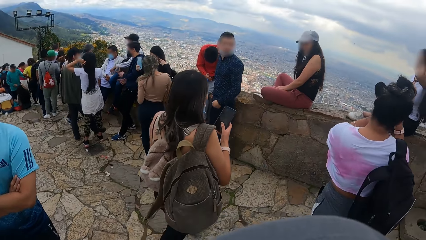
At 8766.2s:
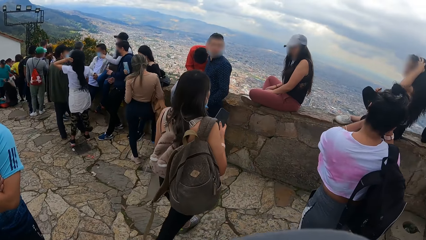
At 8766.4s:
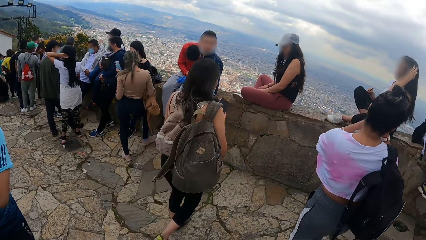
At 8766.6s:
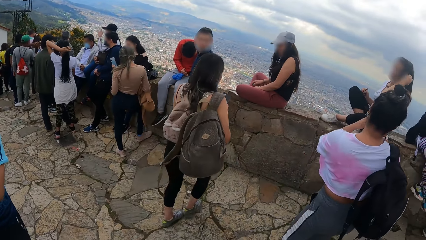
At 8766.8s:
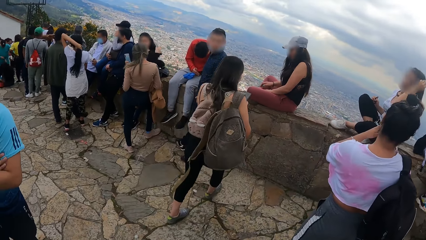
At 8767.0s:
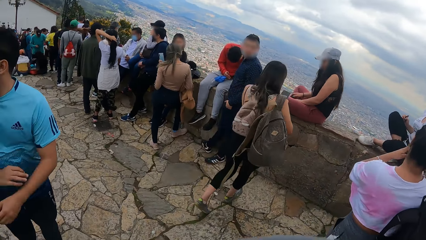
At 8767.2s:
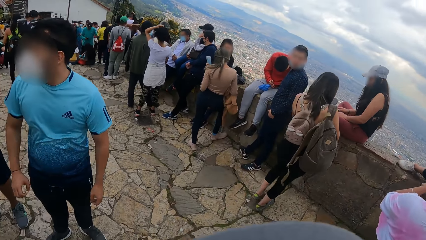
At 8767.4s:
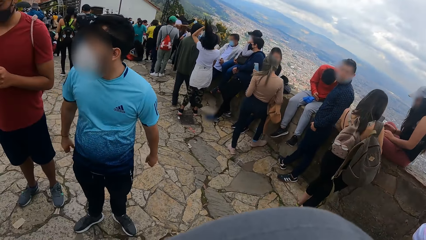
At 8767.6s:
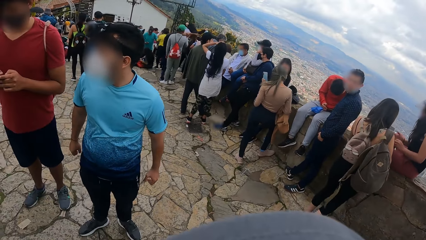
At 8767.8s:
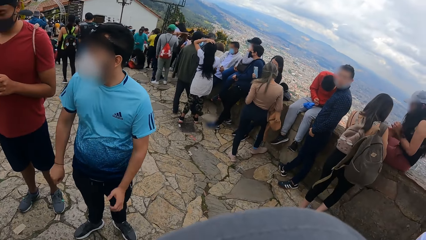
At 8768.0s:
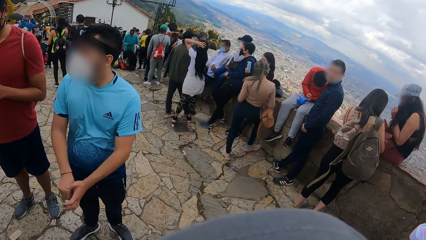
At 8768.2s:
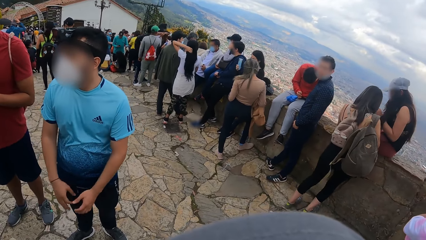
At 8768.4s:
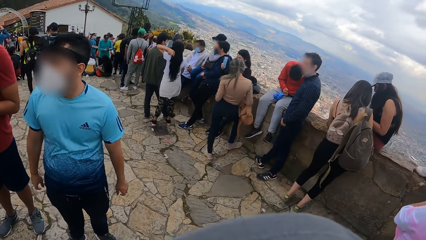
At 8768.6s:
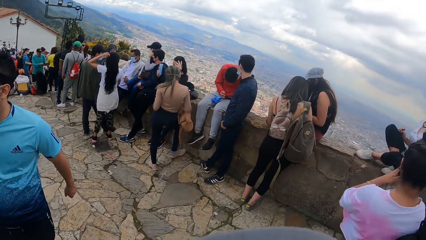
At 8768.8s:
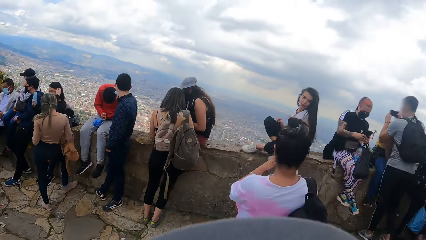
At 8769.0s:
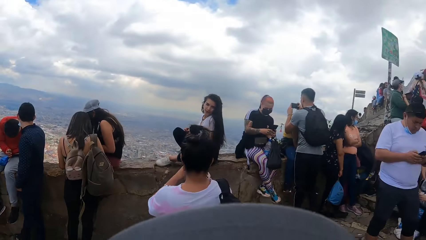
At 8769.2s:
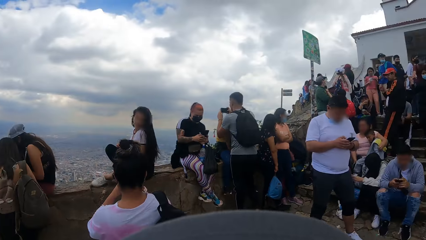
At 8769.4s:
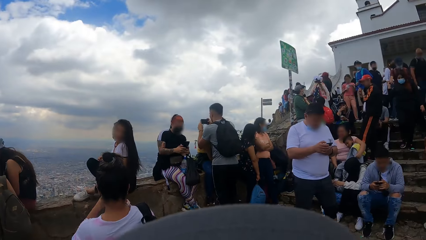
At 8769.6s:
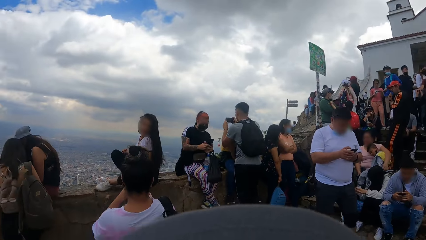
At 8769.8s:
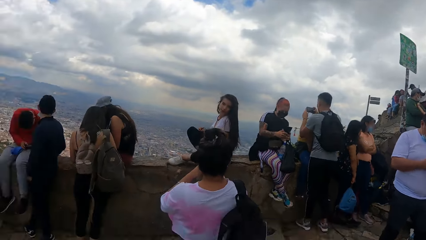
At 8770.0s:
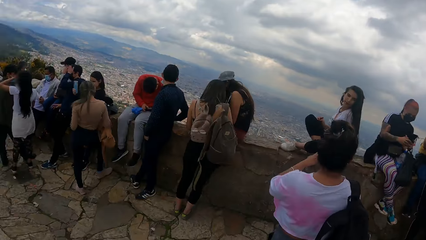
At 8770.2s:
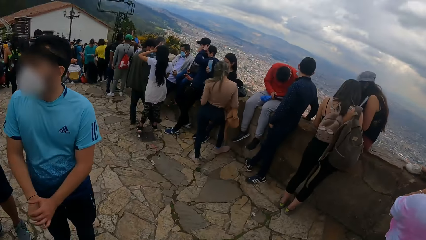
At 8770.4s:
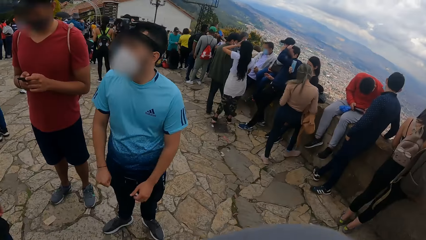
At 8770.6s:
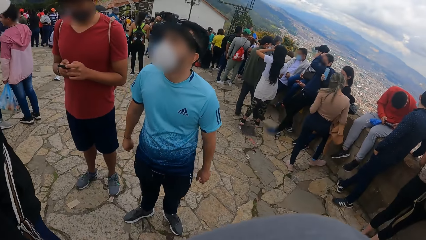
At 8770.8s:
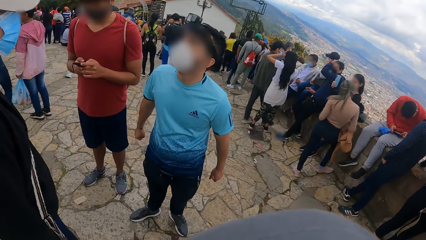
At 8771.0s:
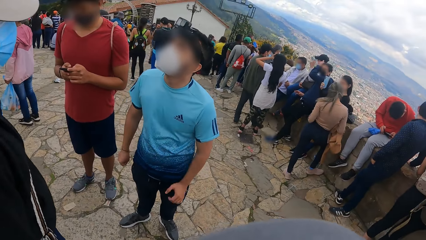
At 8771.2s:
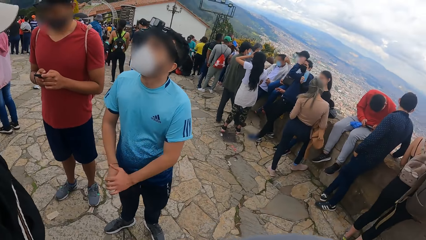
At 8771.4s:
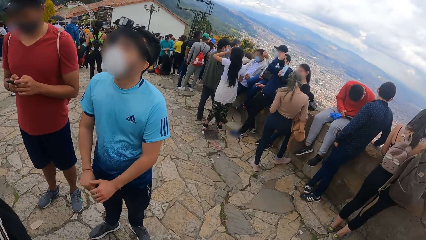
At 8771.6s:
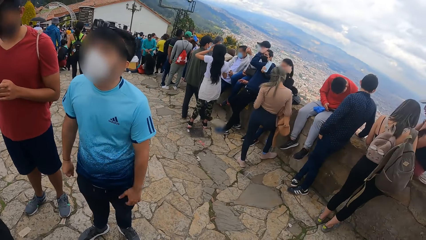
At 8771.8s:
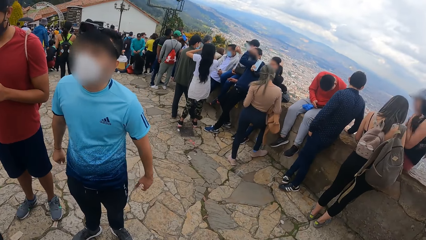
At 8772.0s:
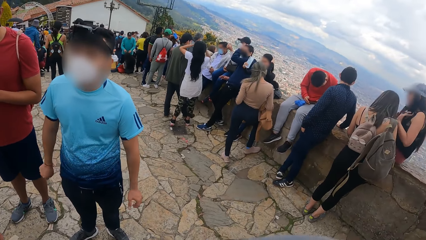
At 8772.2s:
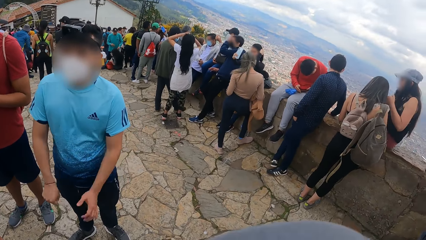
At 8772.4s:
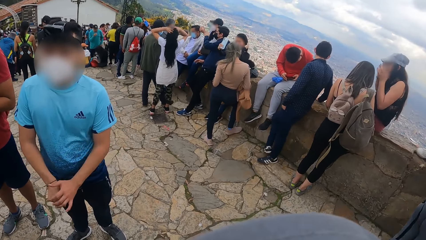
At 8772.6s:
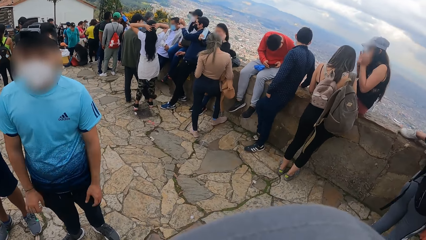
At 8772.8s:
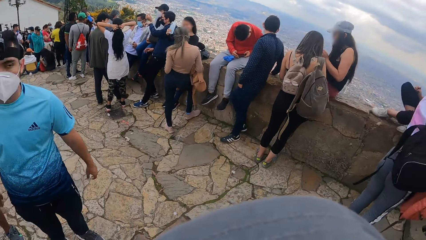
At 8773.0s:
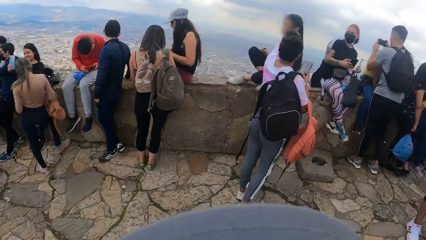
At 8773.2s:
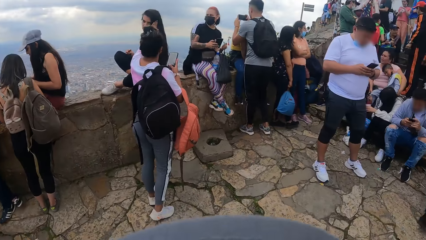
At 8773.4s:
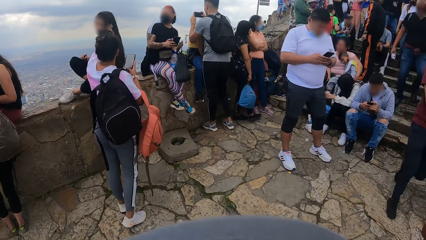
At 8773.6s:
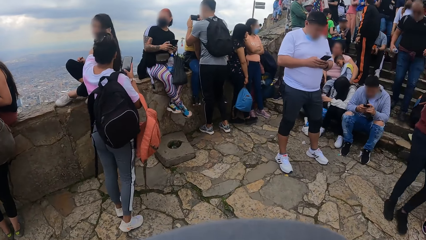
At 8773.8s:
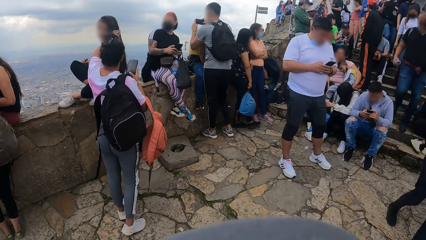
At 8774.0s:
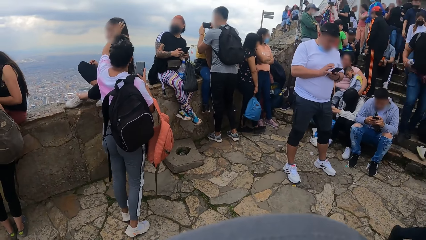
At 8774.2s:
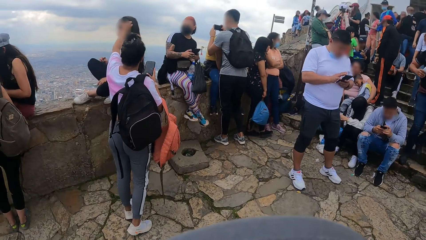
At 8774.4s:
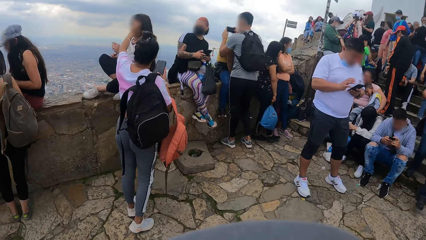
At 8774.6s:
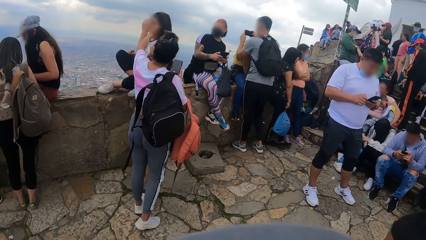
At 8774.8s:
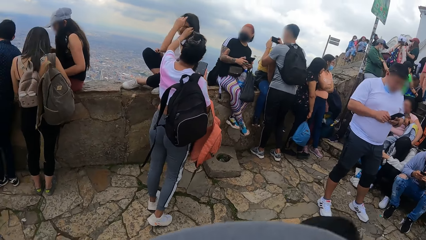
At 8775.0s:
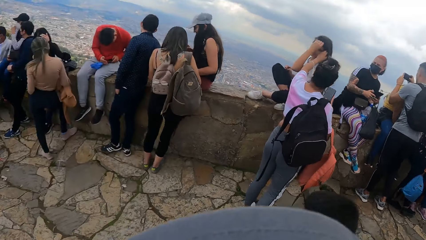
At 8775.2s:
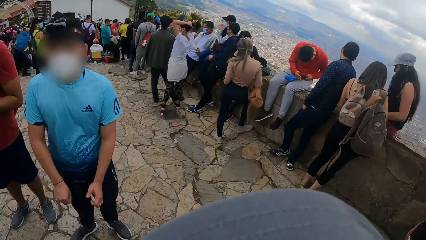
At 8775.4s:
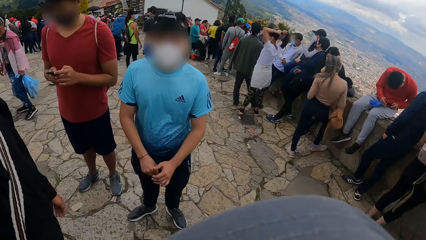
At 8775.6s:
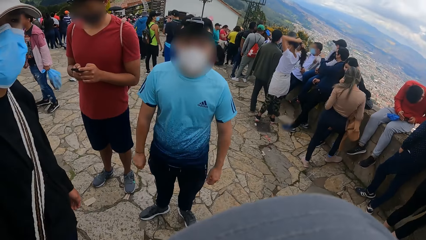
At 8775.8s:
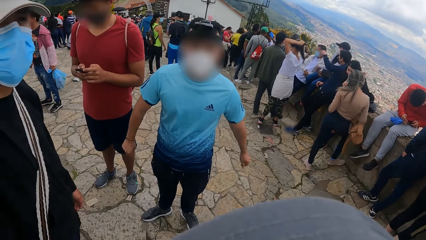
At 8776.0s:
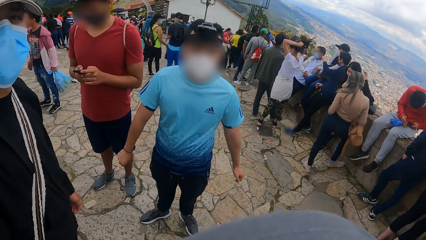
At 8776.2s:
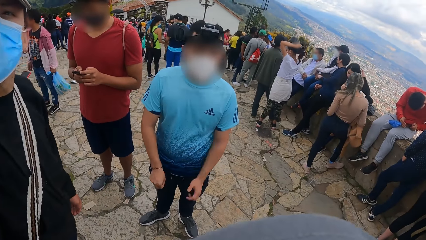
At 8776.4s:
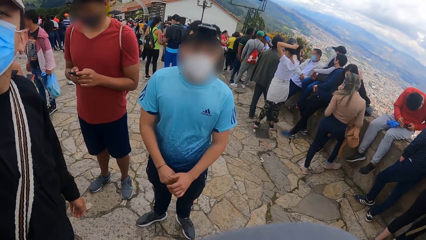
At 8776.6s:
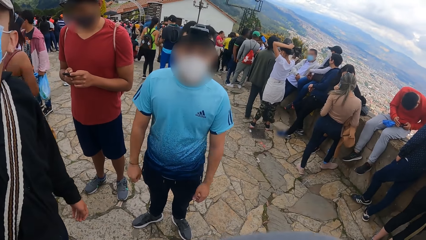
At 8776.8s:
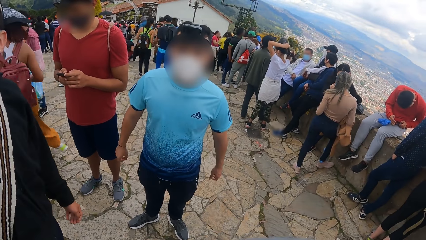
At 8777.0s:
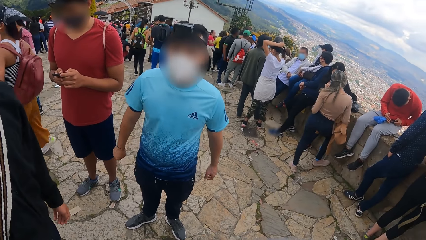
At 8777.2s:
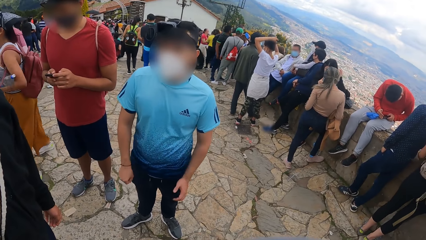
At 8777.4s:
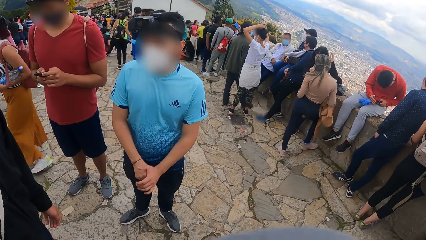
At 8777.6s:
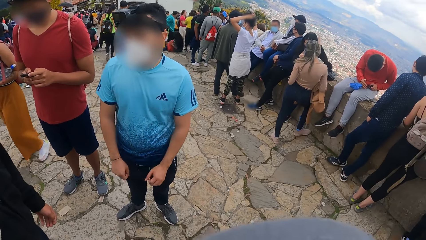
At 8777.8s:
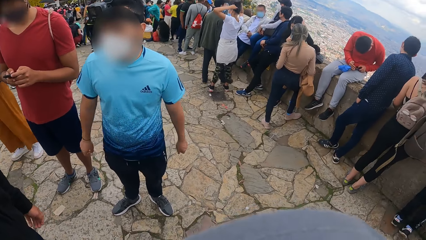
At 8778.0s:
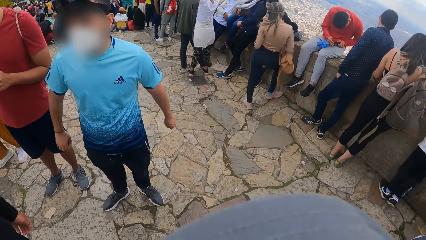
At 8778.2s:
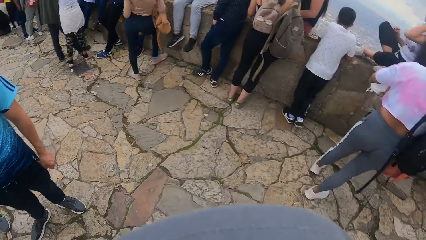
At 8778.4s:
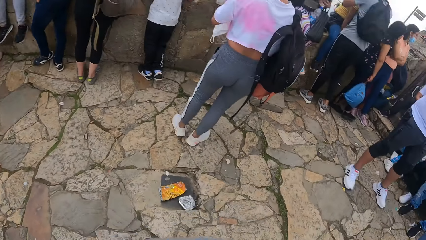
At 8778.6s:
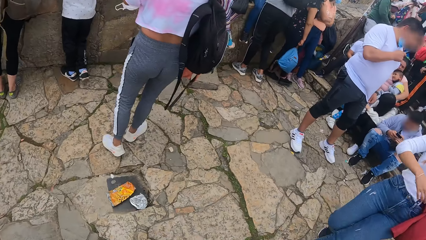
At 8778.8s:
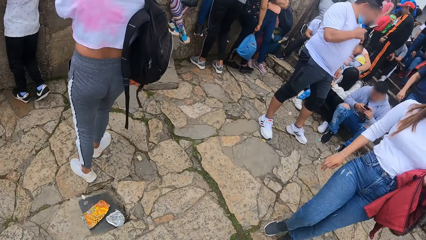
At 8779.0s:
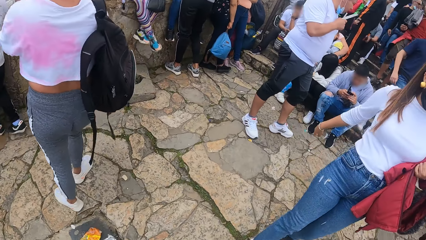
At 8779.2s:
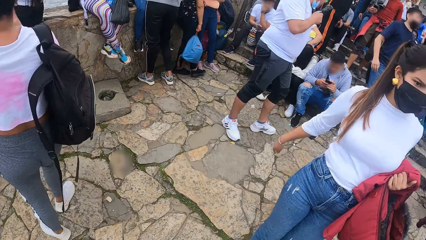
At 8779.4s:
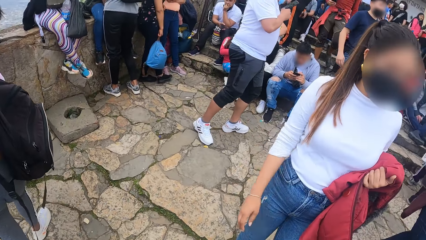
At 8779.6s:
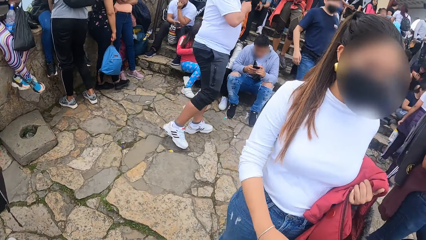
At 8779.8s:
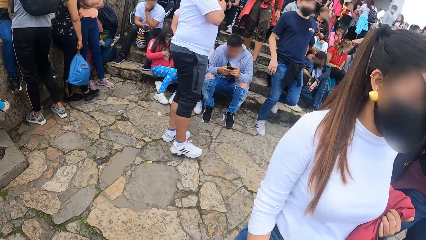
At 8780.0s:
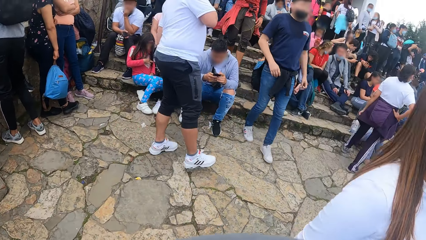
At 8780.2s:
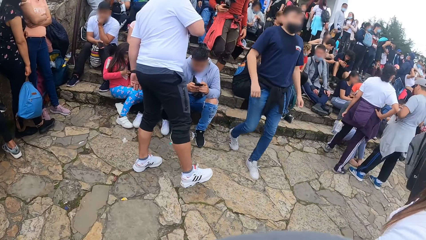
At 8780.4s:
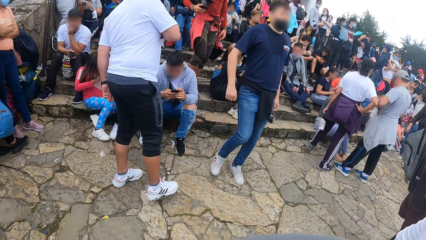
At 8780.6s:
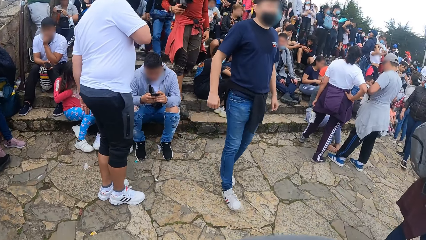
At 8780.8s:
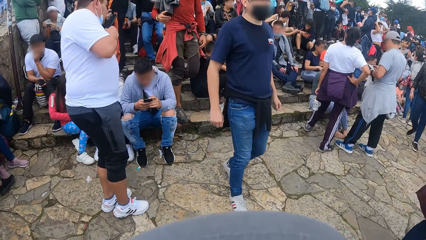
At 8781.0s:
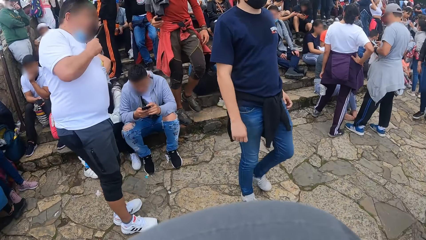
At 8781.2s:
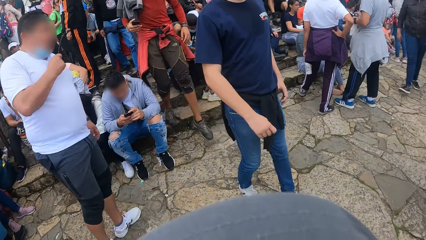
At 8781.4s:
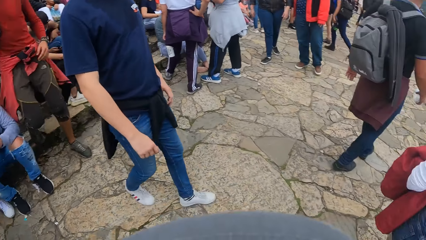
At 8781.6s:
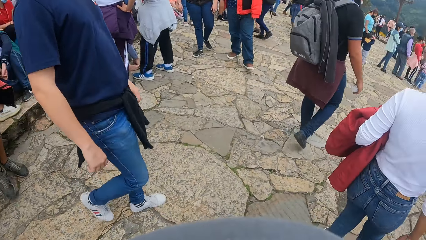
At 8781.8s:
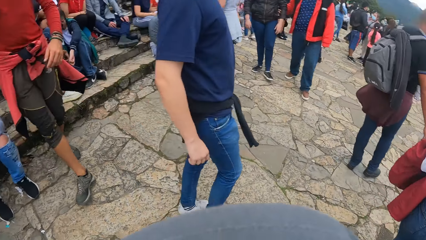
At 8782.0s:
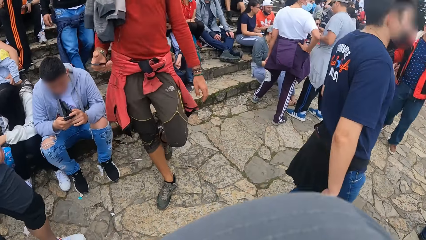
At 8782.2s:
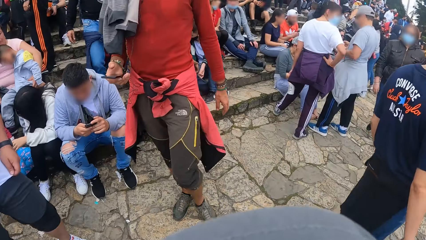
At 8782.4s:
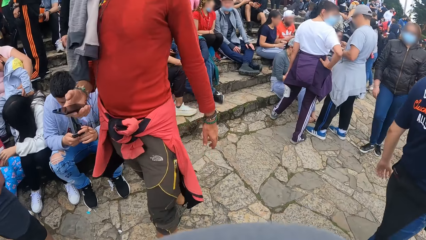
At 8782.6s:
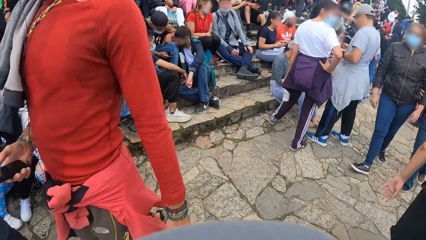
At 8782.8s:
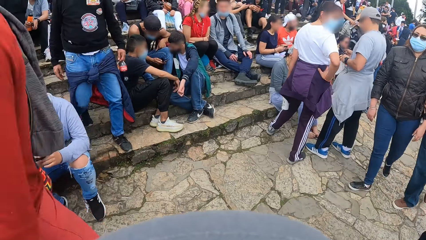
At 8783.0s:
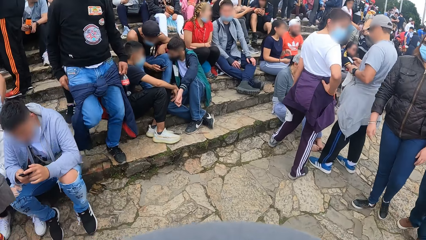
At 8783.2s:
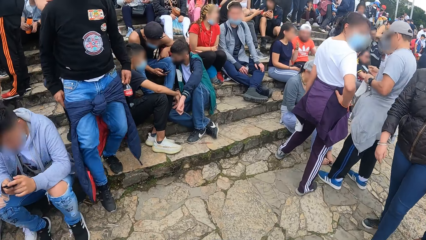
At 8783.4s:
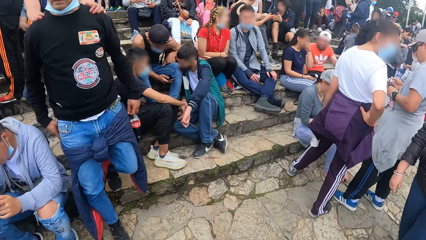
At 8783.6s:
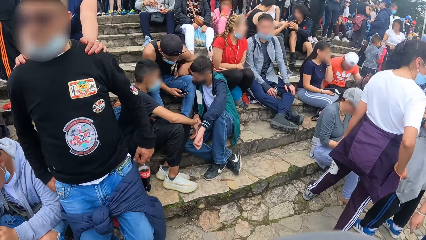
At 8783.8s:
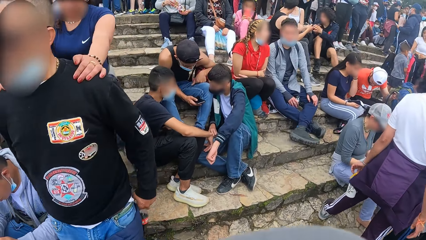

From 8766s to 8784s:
A woman interacts with another woman. A third woman interacts with a fourth woman. The camera wearer walks.
